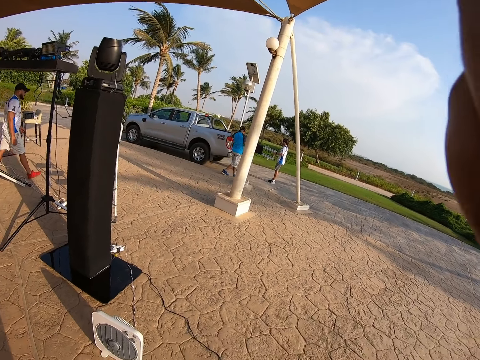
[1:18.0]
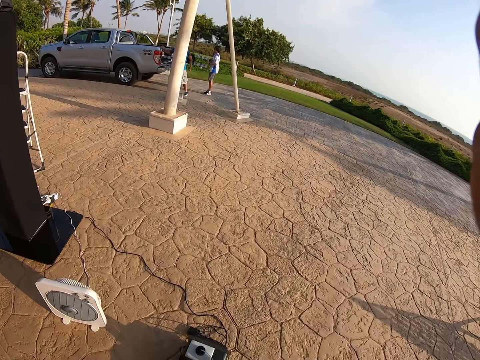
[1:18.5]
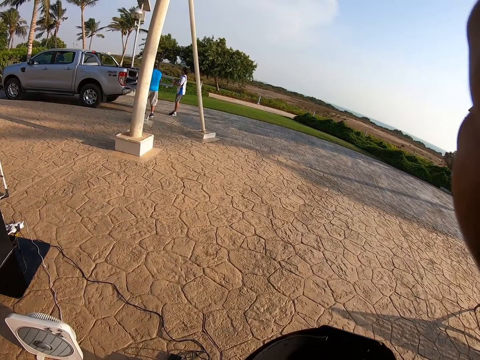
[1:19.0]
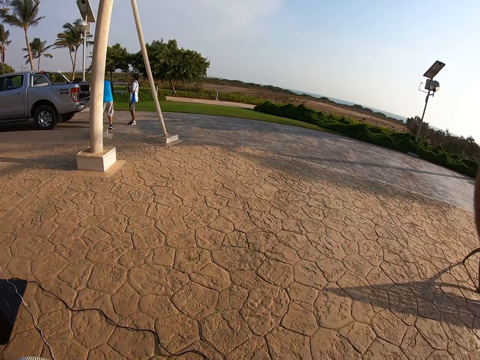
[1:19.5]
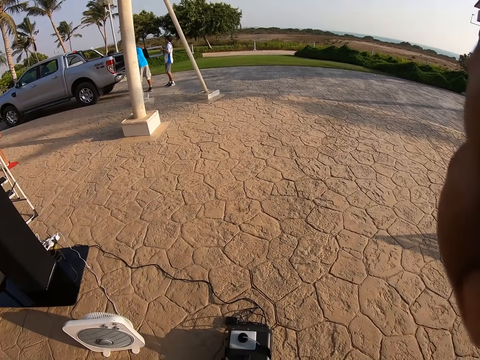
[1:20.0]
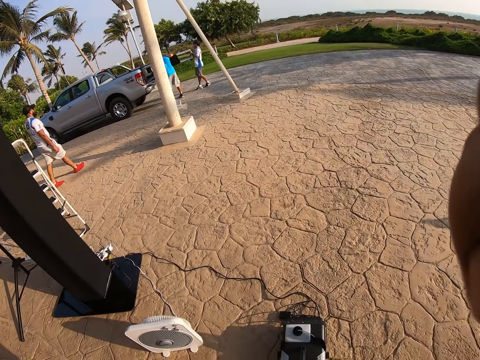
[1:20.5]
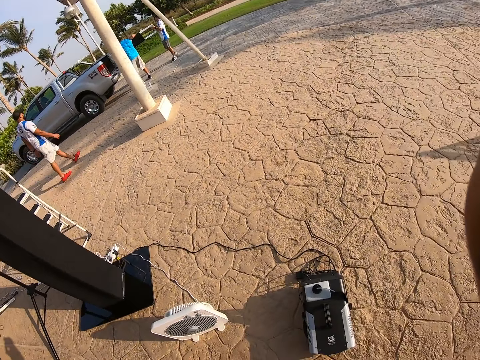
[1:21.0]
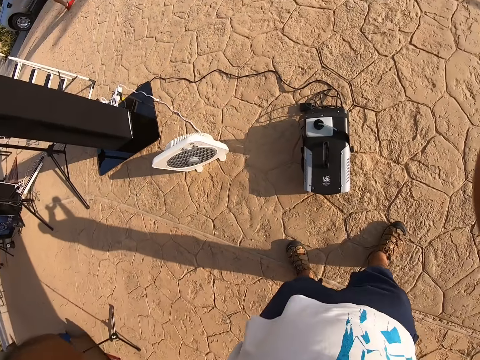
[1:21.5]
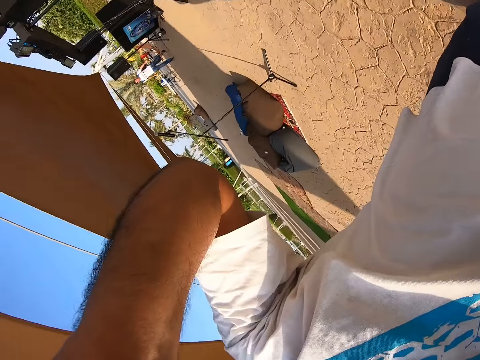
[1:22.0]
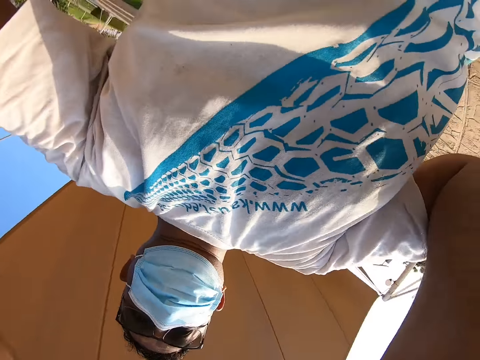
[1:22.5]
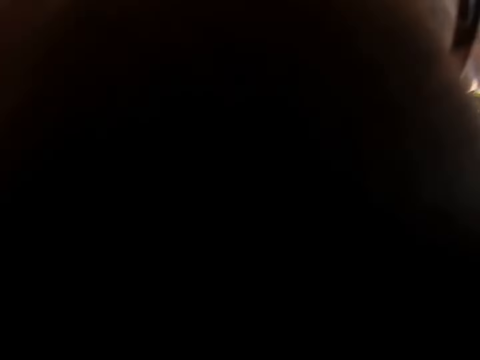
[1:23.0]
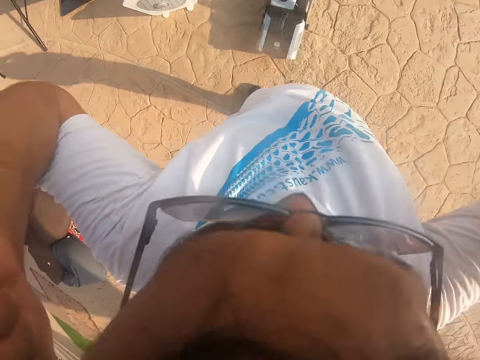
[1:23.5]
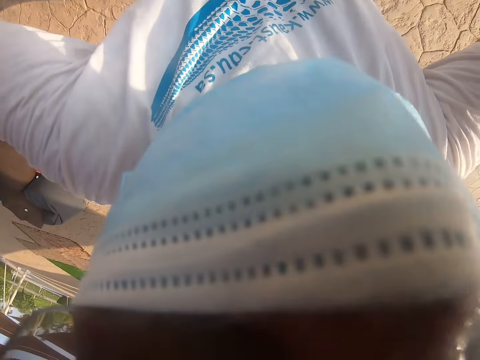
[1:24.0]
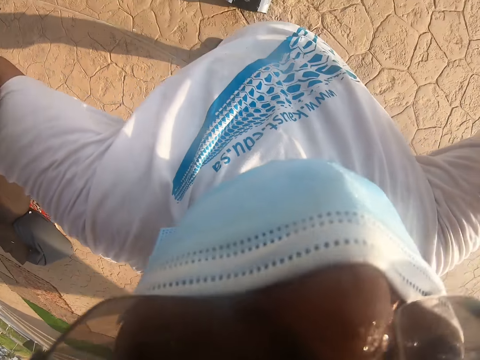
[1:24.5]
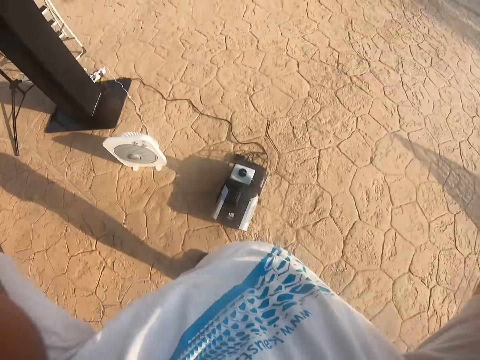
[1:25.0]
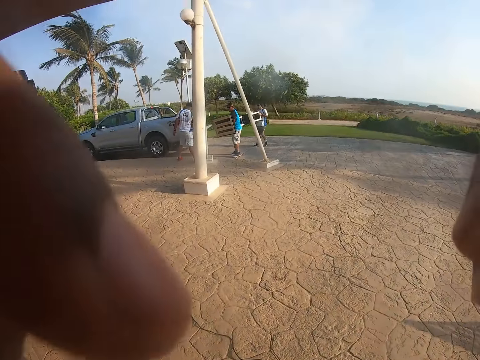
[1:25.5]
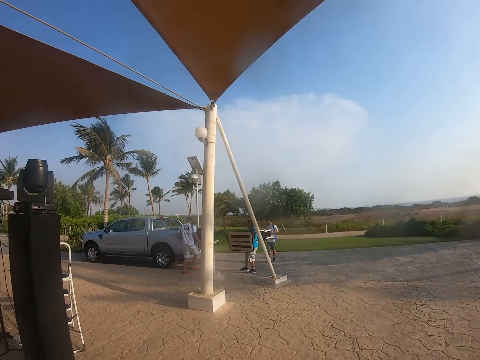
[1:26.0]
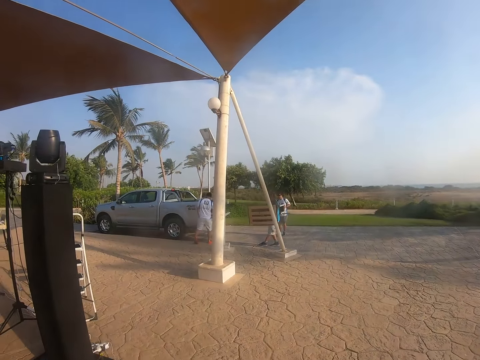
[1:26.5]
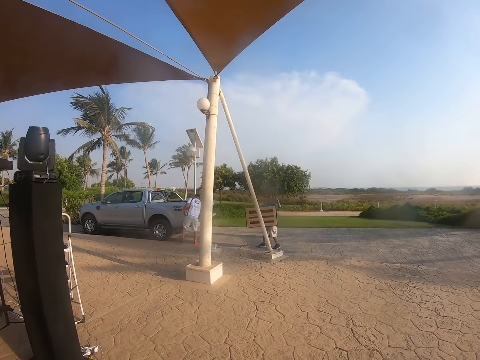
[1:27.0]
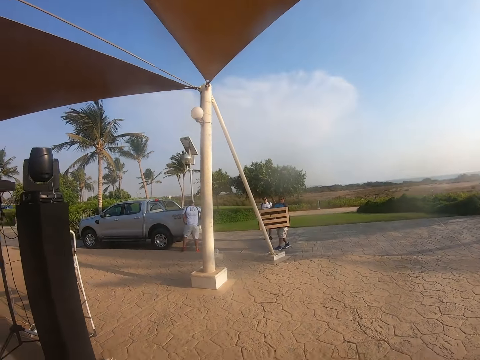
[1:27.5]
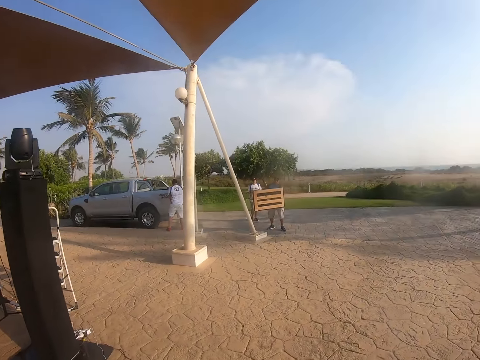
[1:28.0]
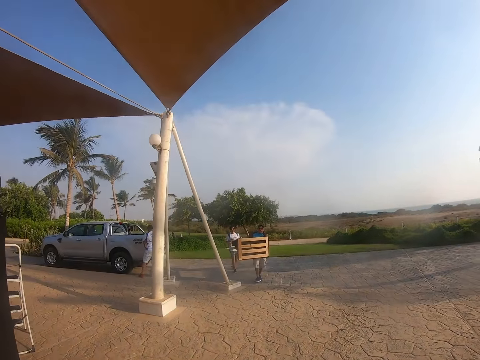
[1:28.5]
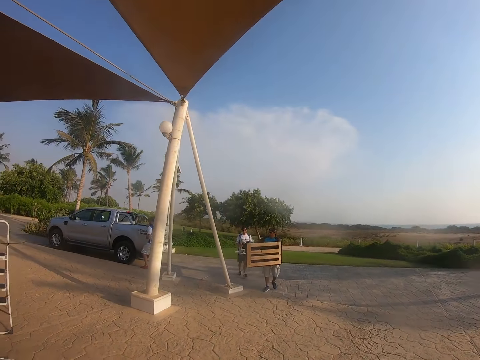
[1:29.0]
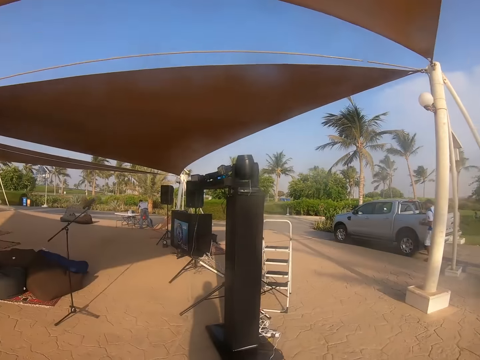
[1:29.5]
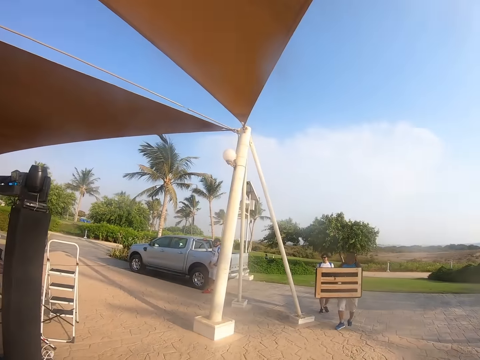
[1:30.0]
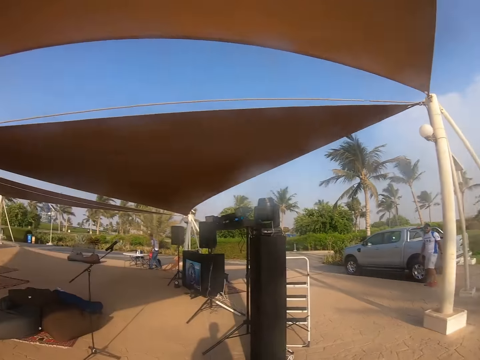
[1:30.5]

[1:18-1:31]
The camera wearer walks in the pathway. They look around the pathway. They look down. They look at the mask. They look around the tent. They look around the pathway.

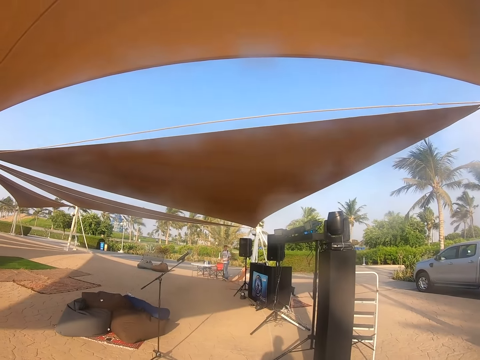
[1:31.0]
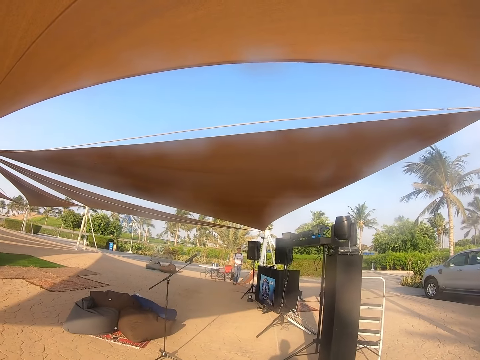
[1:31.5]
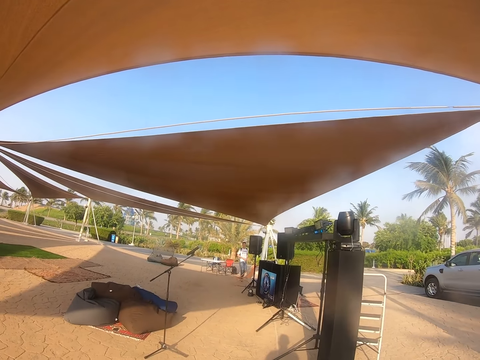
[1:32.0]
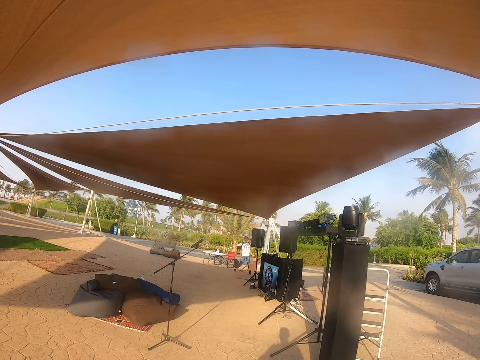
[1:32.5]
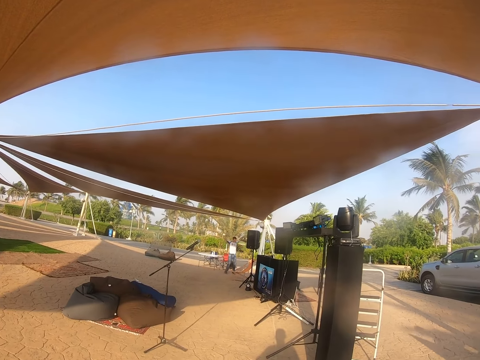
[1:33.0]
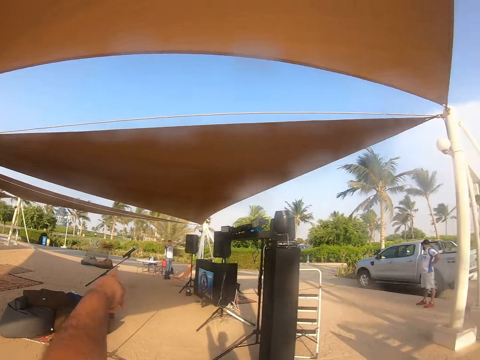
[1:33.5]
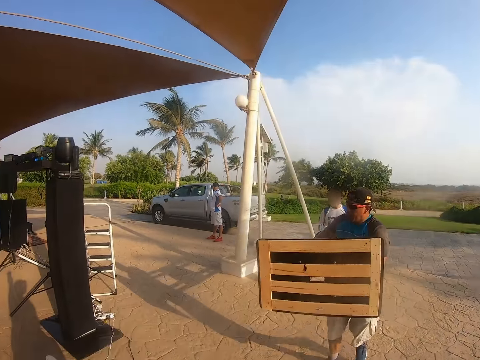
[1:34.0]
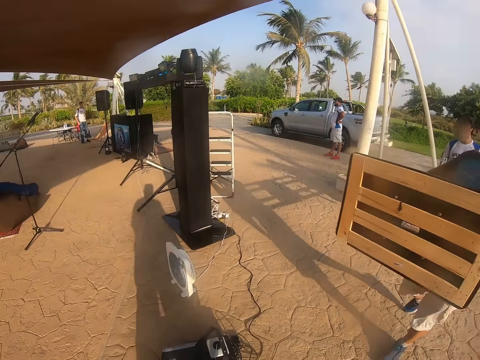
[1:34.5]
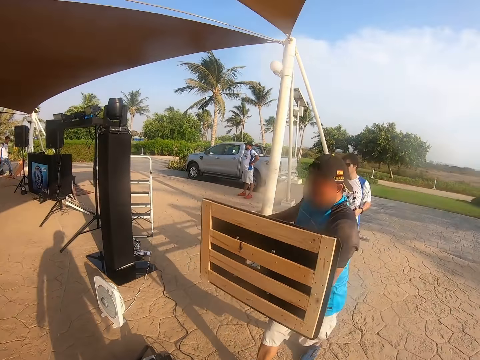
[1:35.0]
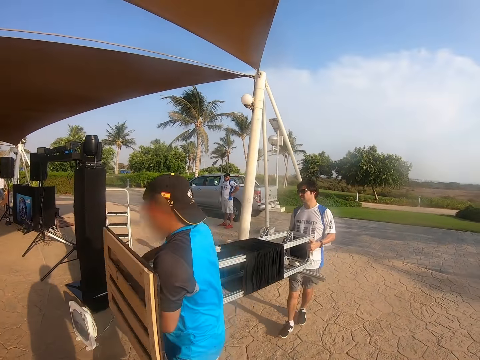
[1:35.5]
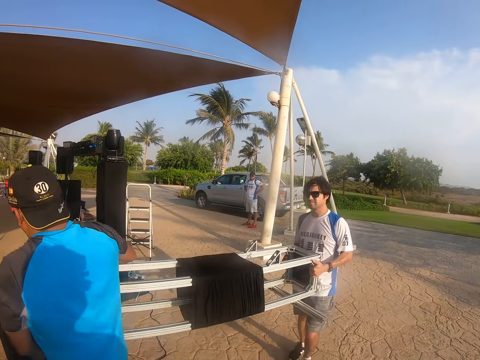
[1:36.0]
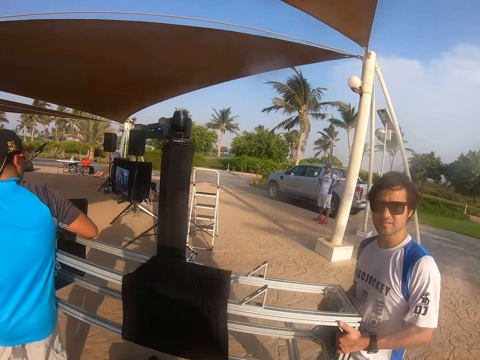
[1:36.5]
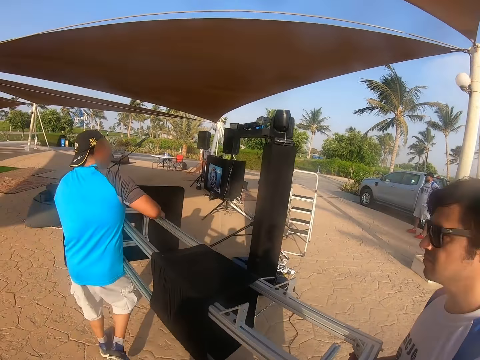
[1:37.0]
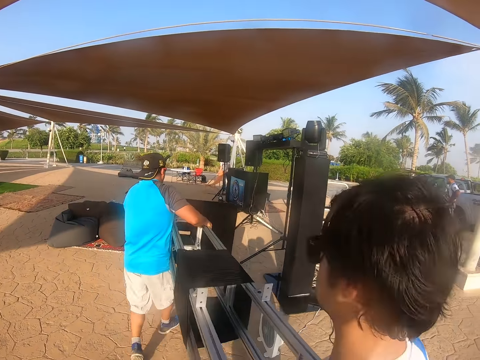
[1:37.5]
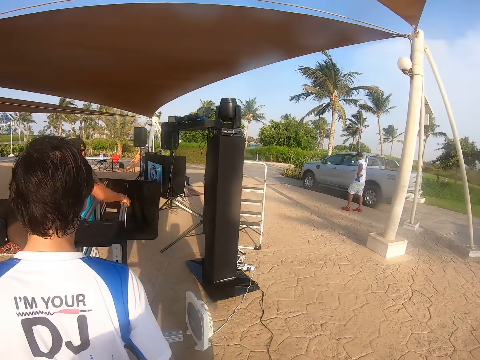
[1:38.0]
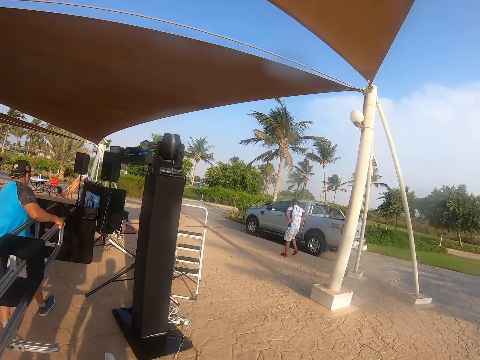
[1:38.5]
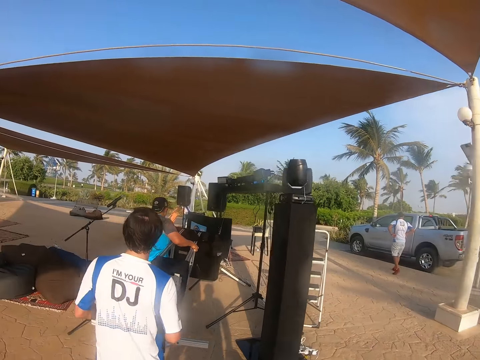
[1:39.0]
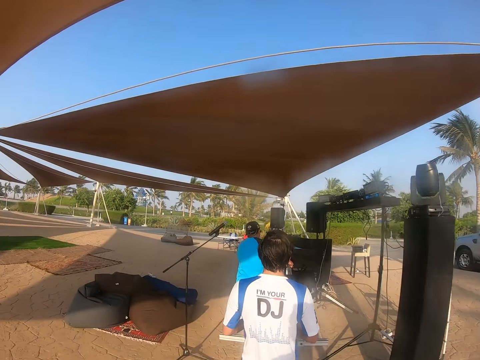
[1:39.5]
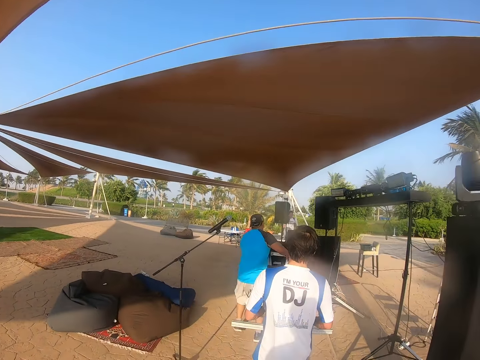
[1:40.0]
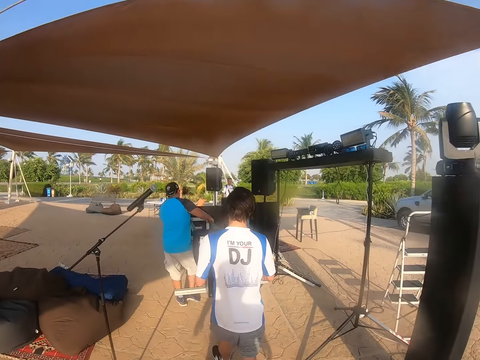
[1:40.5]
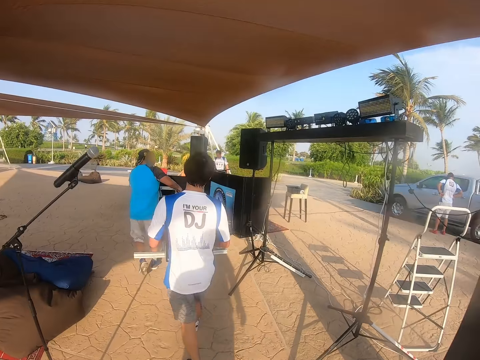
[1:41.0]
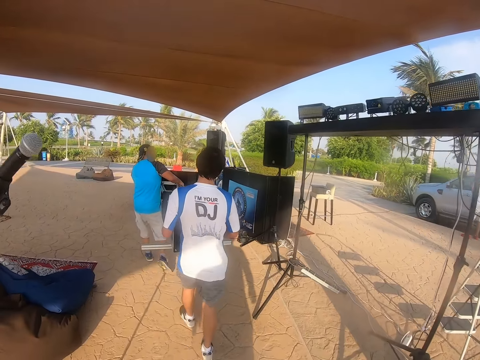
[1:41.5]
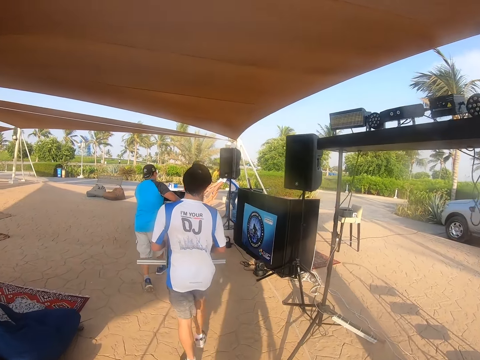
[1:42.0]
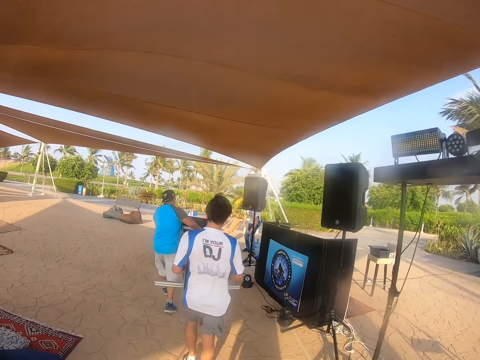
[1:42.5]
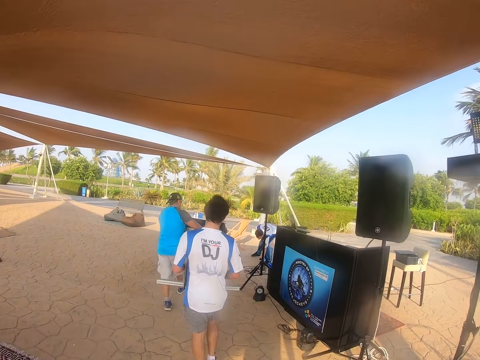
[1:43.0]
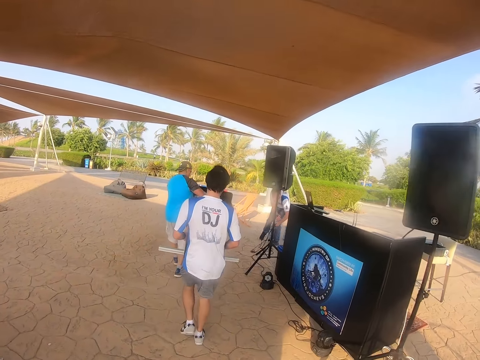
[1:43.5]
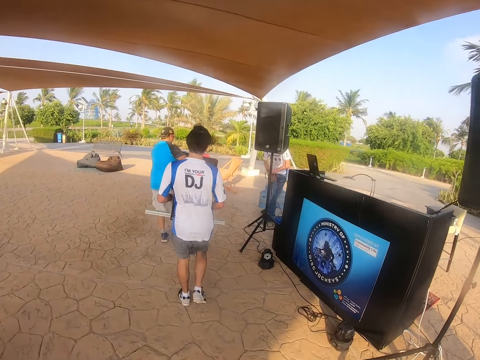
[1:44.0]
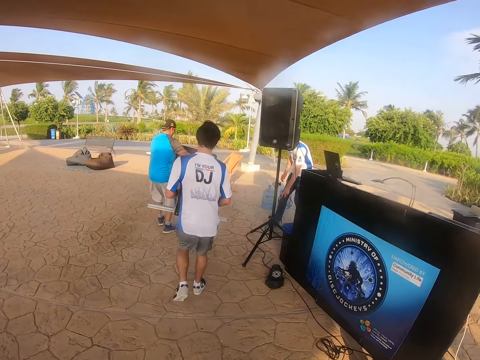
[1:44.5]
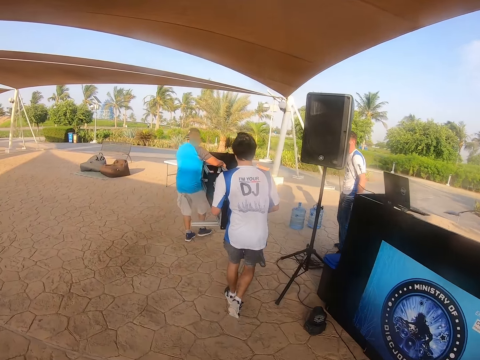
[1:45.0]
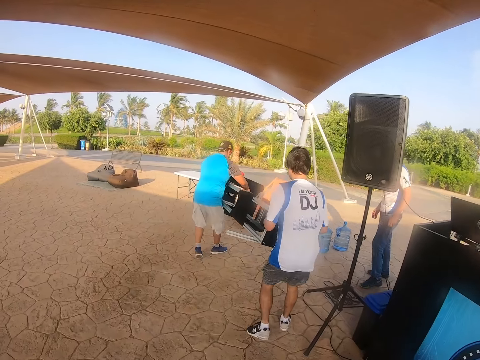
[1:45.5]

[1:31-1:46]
A man raises a hand. Another man carries something with a third man. The camera wearer looks around the pathway. The other two men walk with the speaker stand. The camera wearer walks behind the two men.
